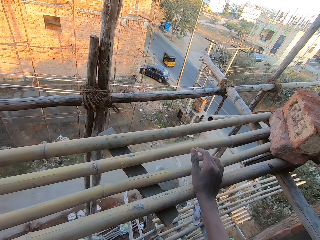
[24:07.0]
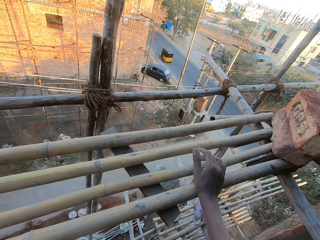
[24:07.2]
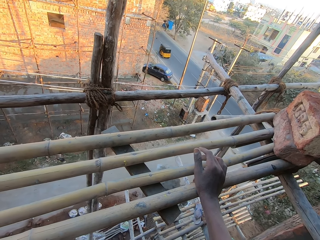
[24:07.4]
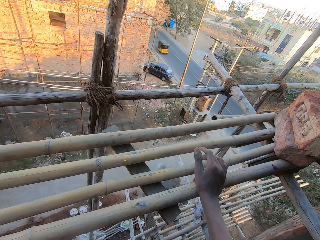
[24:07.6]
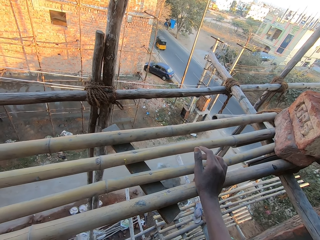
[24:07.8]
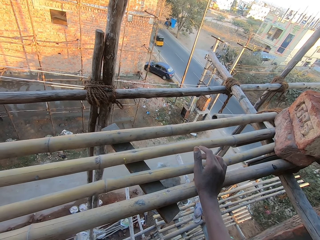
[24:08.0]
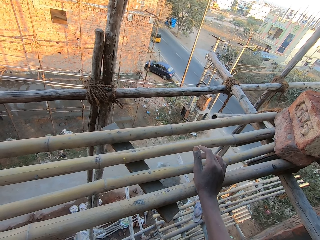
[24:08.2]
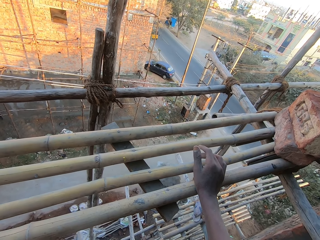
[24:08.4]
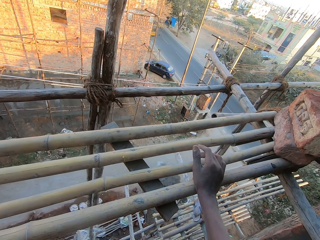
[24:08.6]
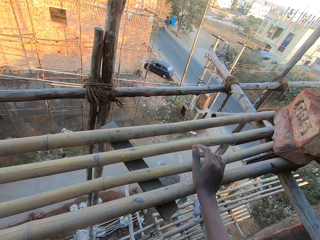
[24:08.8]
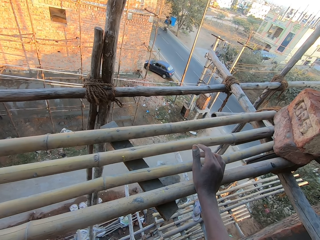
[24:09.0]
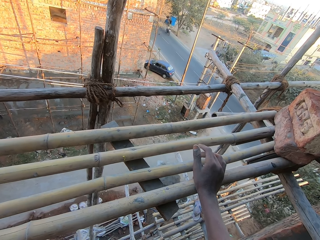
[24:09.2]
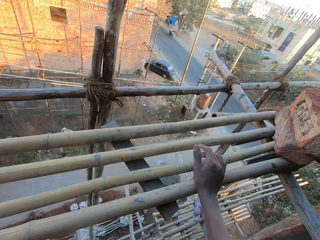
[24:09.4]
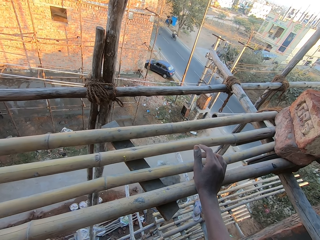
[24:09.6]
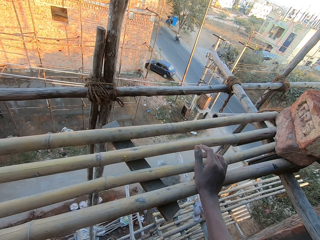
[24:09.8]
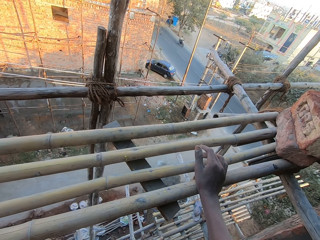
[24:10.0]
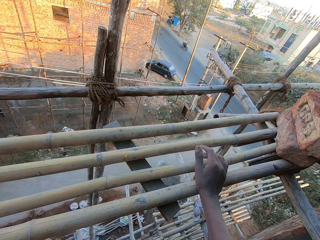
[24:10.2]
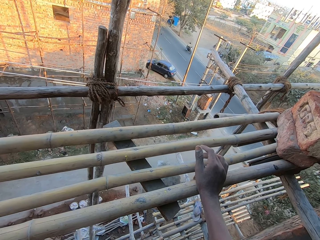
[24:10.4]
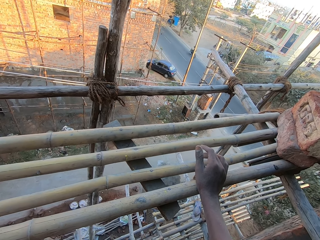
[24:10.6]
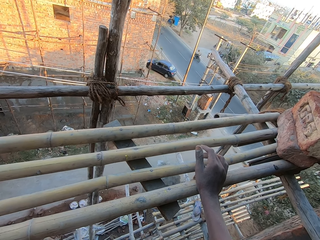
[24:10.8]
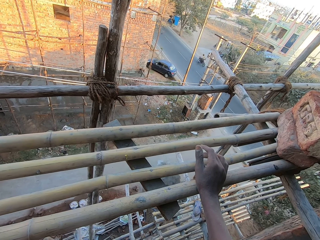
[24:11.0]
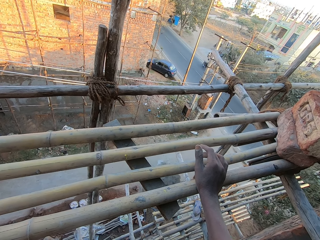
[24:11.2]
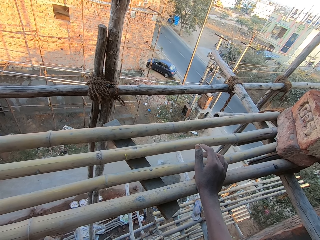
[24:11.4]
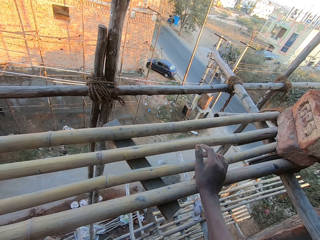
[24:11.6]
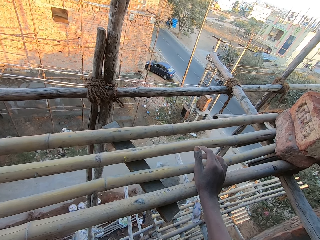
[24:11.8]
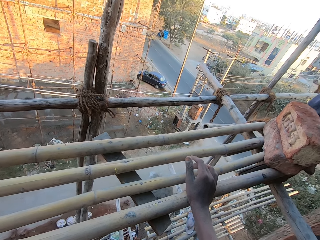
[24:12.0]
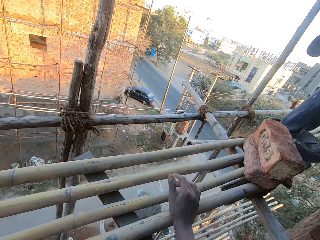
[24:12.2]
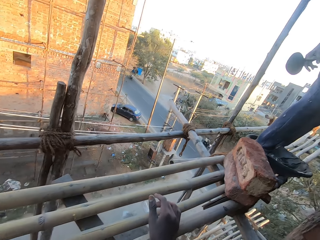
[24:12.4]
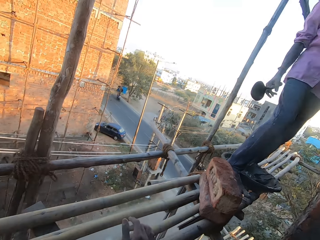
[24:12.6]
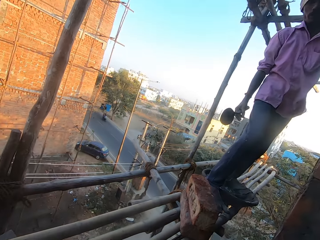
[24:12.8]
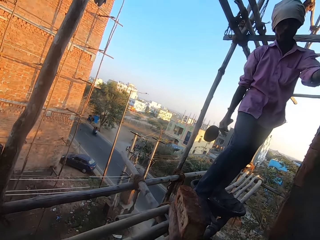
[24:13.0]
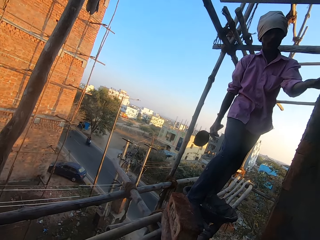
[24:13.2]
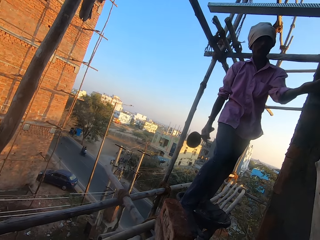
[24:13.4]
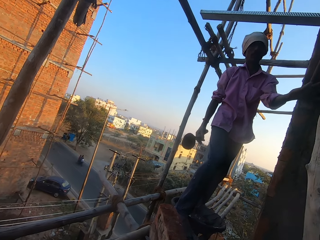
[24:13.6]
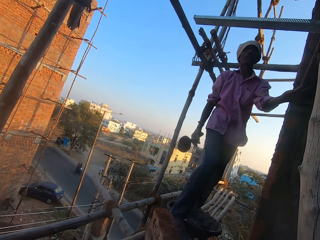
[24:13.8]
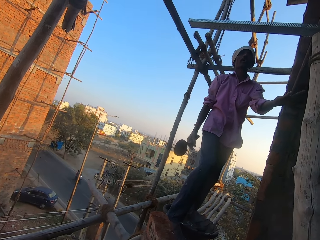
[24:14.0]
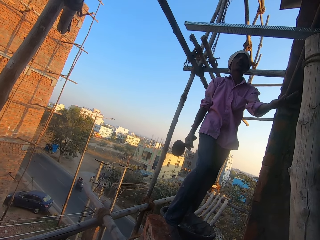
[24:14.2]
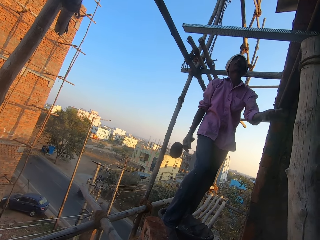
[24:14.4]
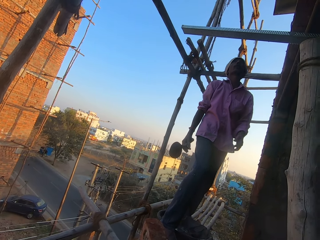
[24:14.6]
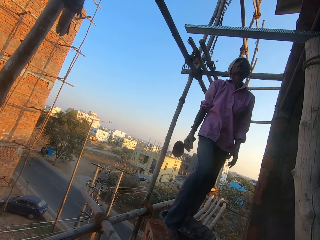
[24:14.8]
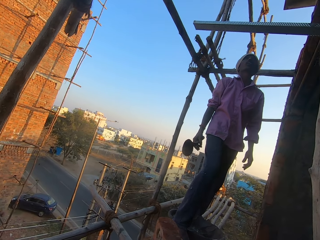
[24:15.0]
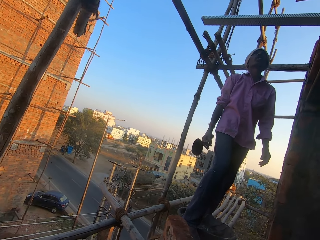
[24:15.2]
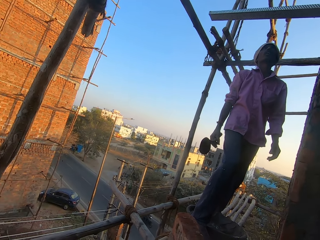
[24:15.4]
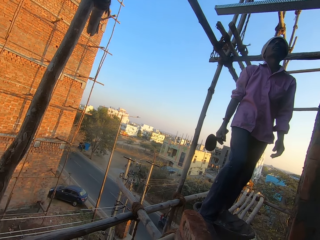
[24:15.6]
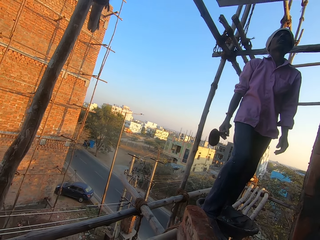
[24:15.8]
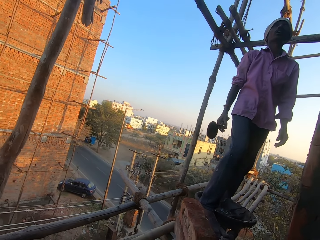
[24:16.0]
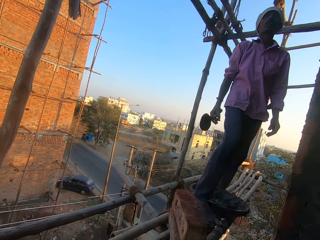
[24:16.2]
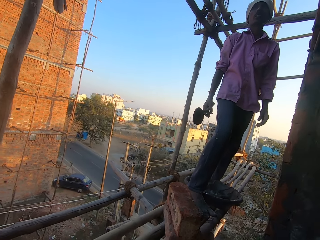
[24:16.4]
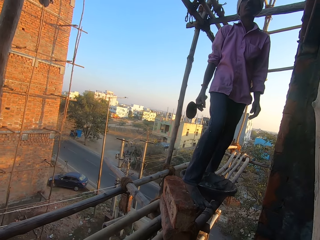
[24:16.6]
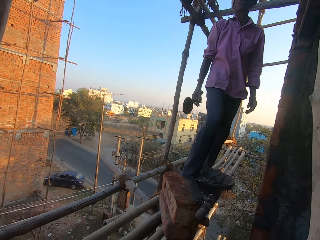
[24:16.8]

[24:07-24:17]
The man talks to the camera wearer. The man smoothens mortar on the wall with his left hand.

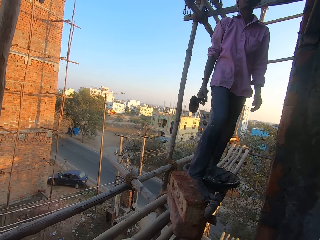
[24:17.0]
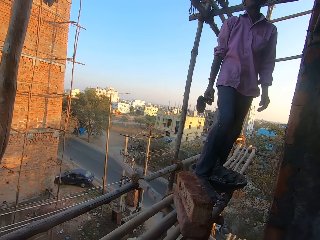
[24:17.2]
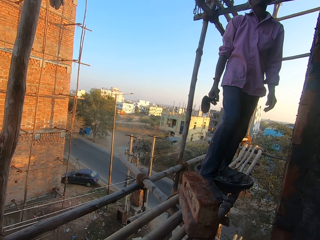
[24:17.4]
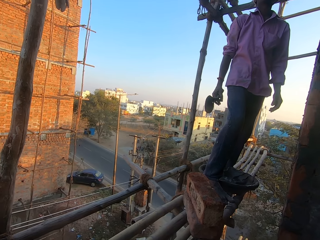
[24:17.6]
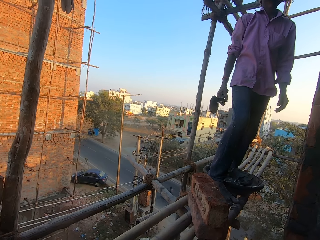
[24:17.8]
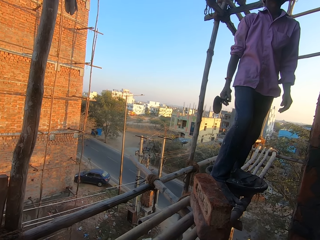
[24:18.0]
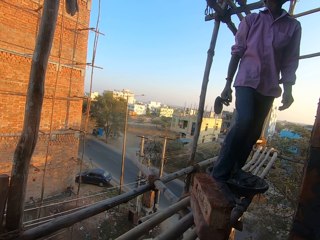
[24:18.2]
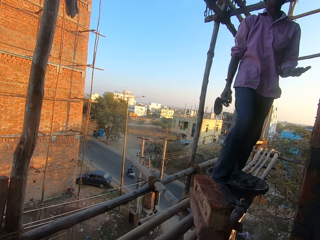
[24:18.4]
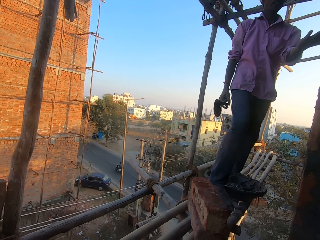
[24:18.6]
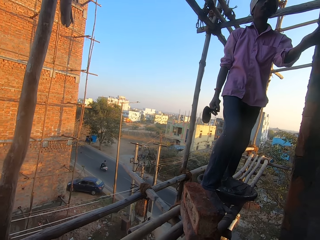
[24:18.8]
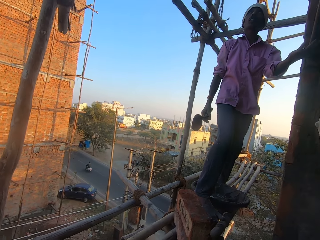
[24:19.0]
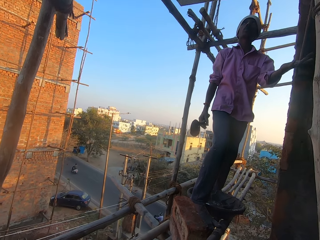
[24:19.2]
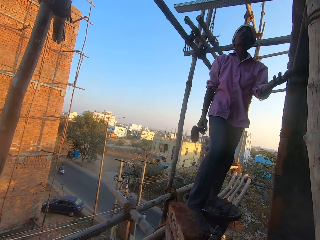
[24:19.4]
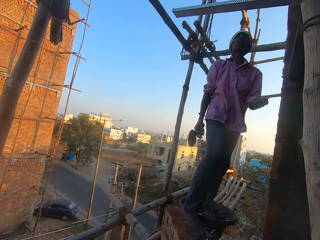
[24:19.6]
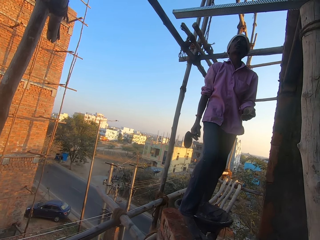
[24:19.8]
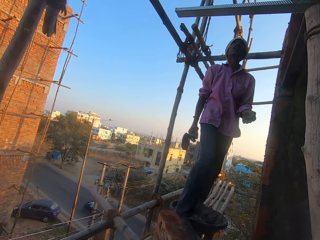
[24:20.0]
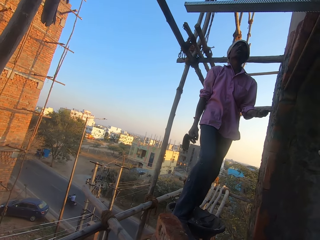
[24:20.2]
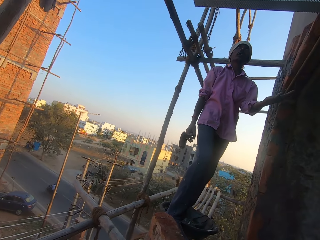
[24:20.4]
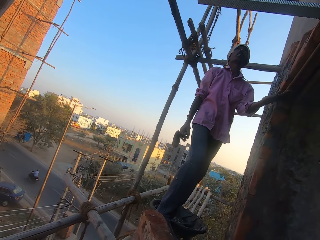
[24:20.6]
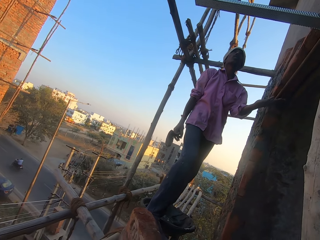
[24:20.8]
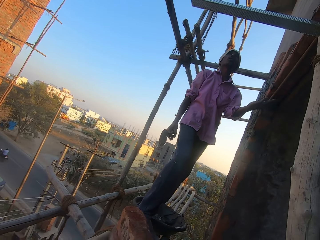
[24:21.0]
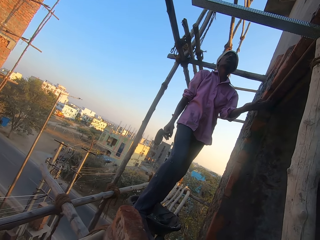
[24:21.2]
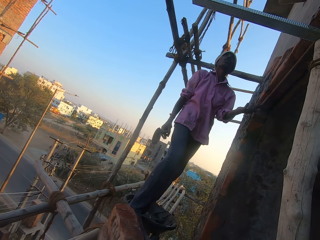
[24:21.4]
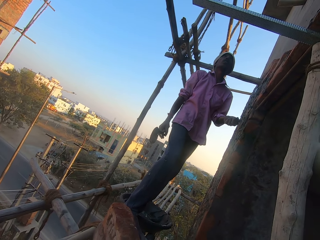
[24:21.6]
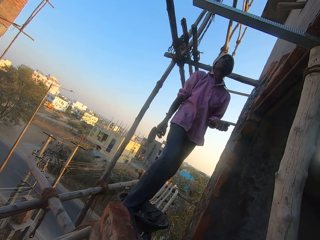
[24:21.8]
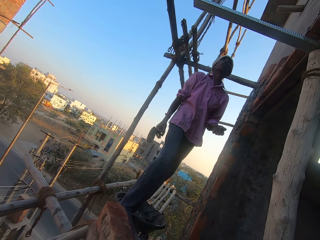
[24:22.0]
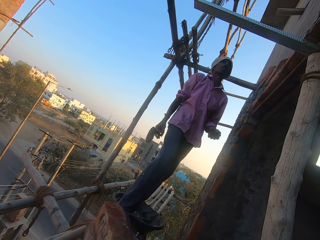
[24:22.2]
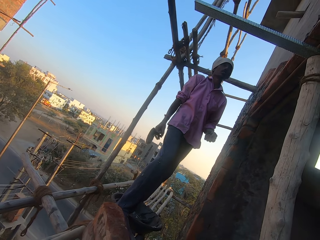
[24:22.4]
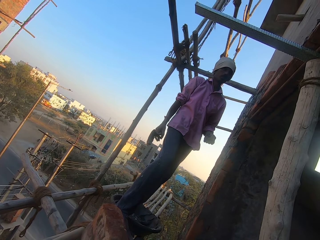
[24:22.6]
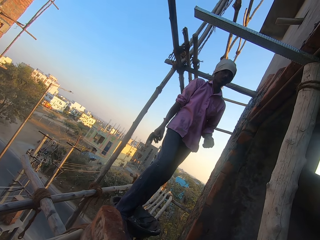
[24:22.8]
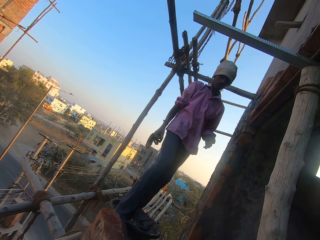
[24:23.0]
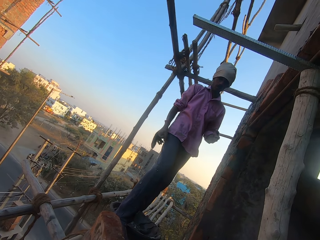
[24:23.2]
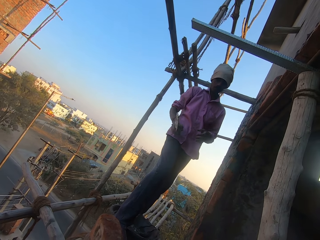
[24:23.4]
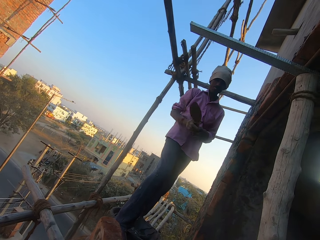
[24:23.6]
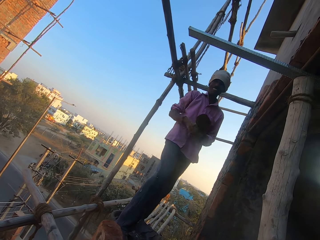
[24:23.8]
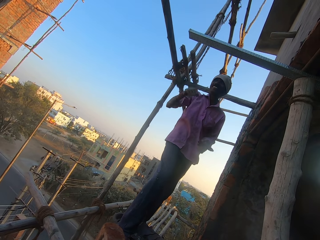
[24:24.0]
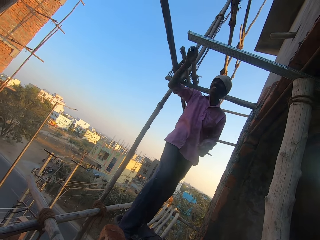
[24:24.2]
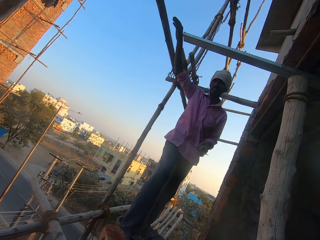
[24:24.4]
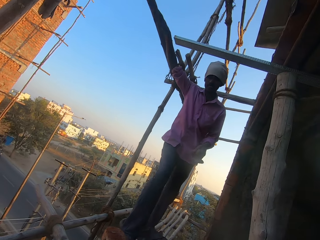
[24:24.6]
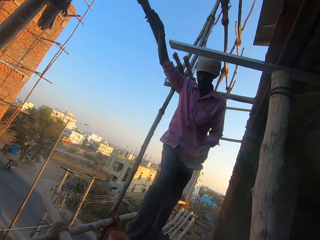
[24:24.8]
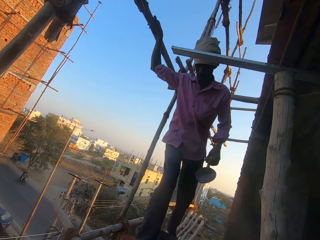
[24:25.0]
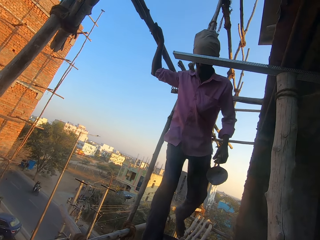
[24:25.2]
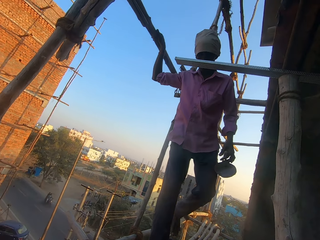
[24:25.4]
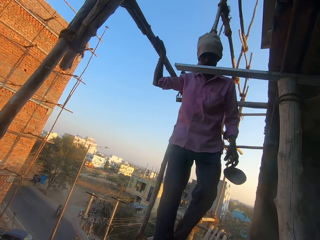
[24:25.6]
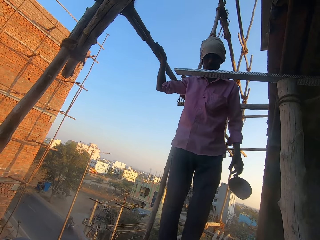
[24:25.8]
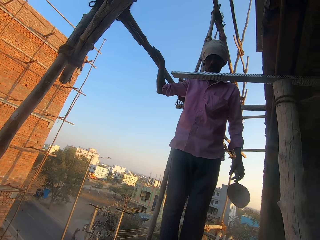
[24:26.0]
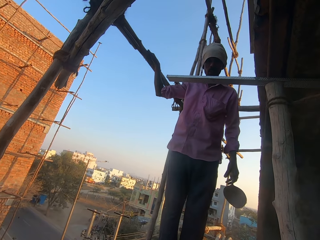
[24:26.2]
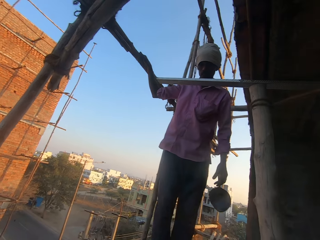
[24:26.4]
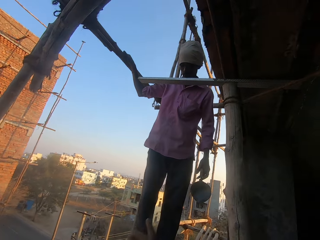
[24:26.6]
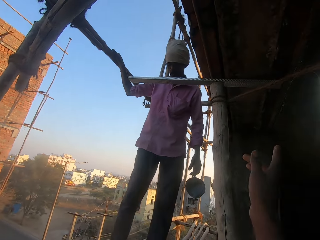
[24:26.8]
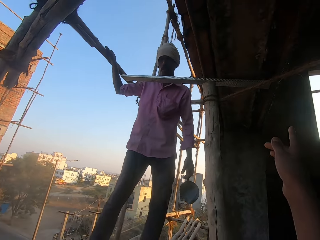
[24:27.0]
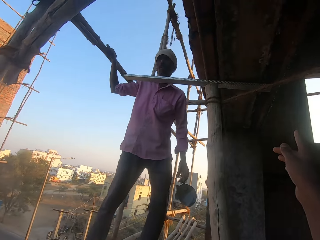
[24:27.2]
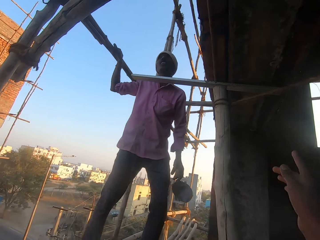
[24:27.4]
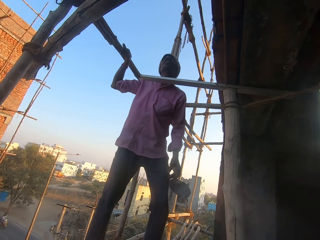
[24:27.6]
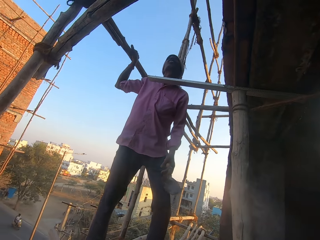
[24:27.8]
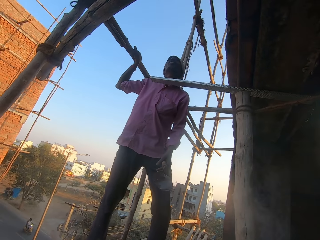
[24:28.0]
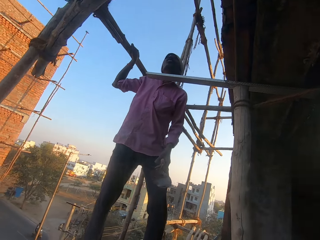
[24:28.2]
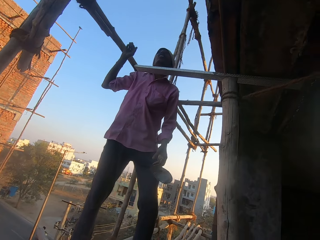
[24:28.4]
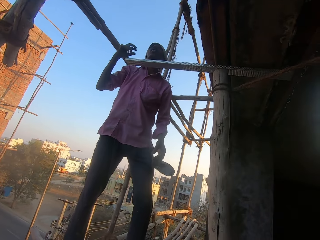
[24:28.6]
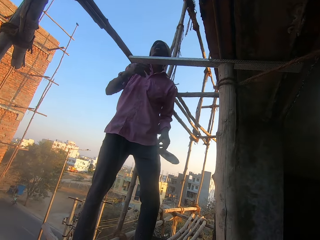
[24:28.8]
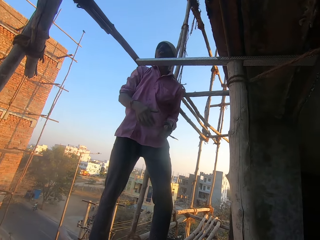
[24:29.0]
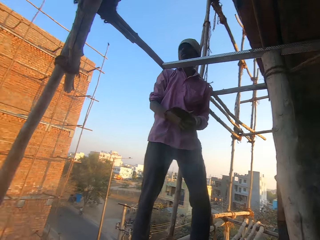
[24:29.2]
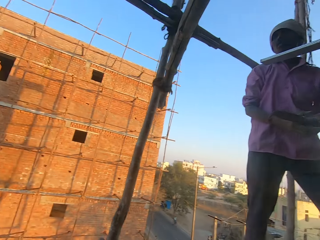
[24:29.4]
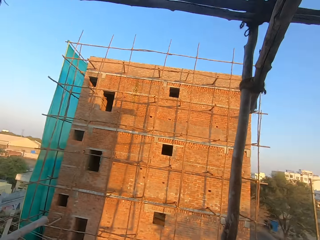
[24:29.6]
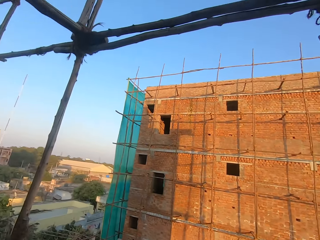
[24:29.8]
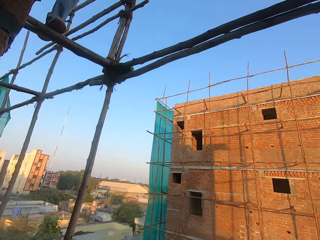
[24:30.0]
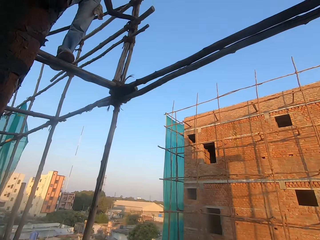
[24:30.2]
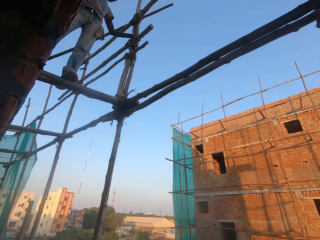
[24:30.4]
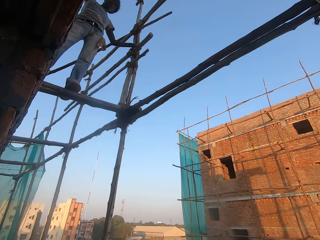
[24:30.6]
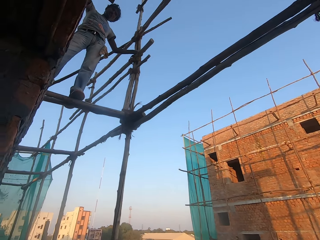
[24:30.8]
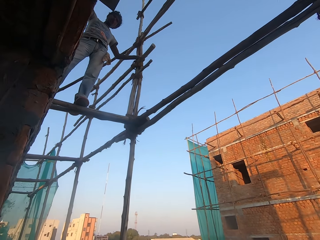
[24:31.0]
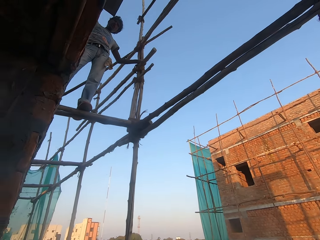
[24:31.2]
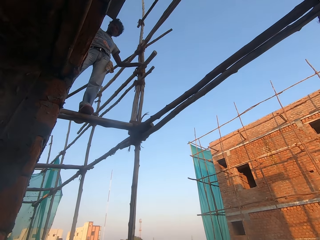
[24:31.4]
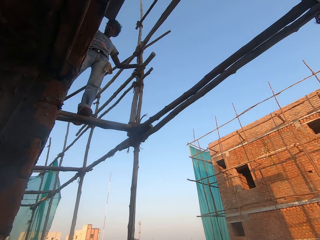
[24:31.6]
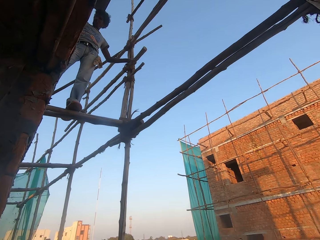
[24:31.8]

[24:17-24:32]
The man touches the wall with his left hand. He touches the wall with his left hand again. The man passes the brick trowel from his right hand to his left hand. The man moves around the construction site. The camera wearer lifts up the hand. The man passes the brick trowel from his left hand to his right hand. The man touches the trowel with the other hand. The camera wearer moves around the construction site.
